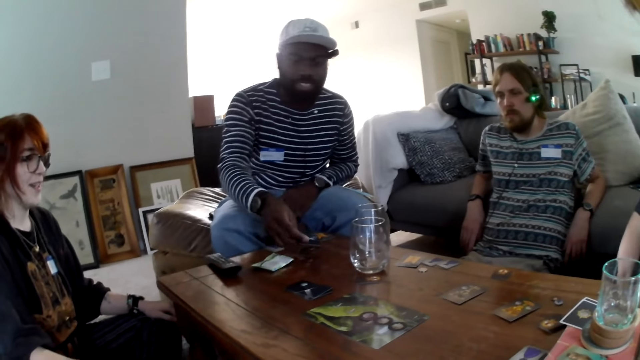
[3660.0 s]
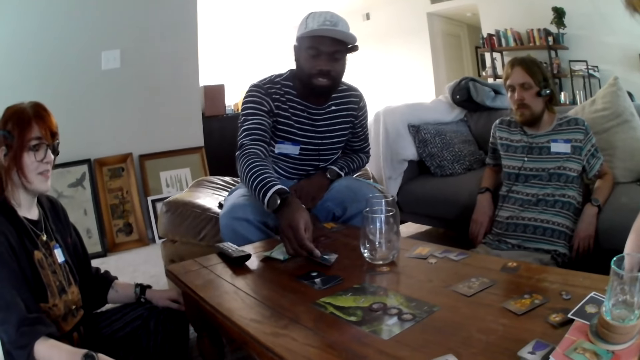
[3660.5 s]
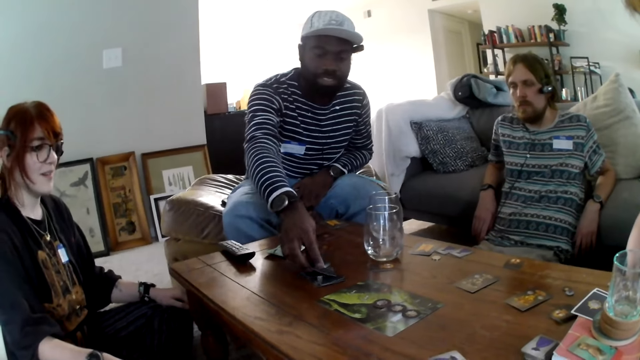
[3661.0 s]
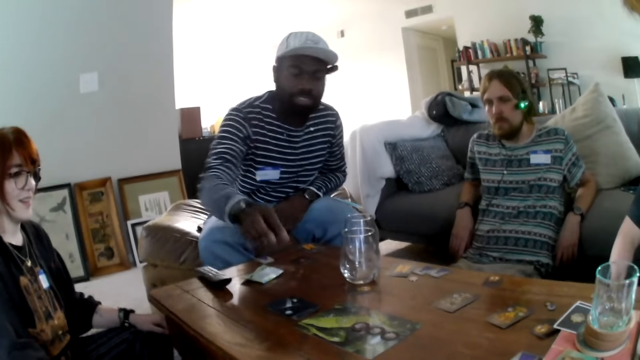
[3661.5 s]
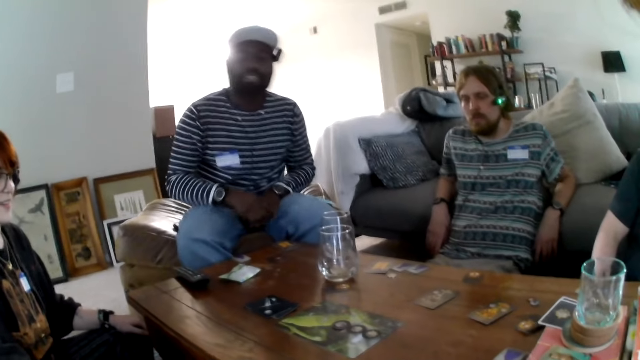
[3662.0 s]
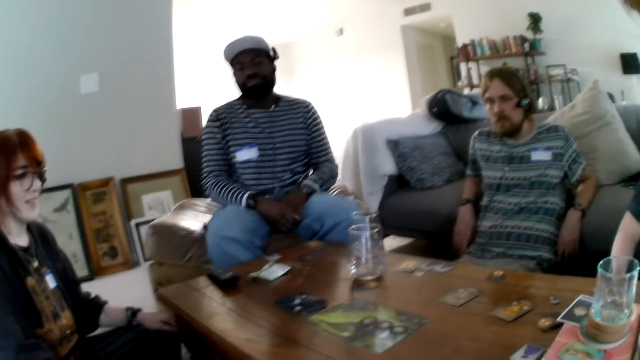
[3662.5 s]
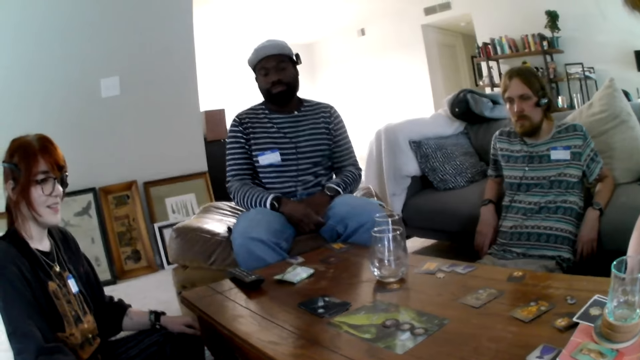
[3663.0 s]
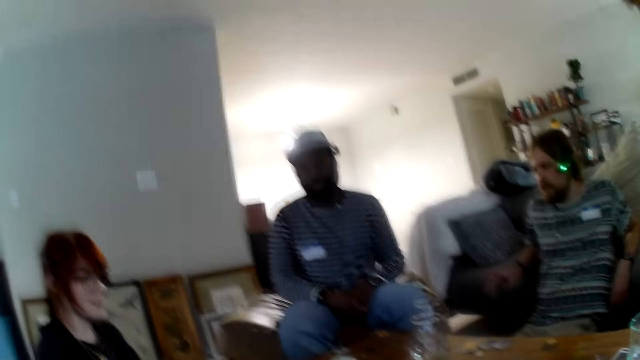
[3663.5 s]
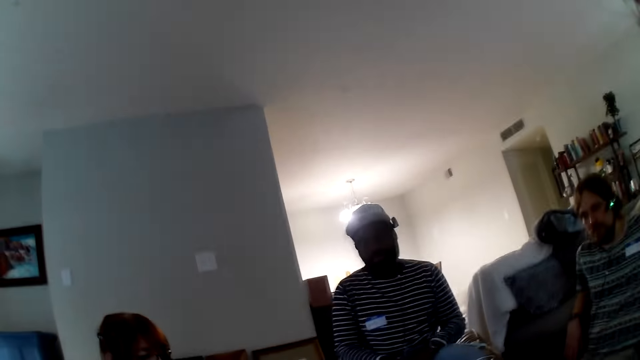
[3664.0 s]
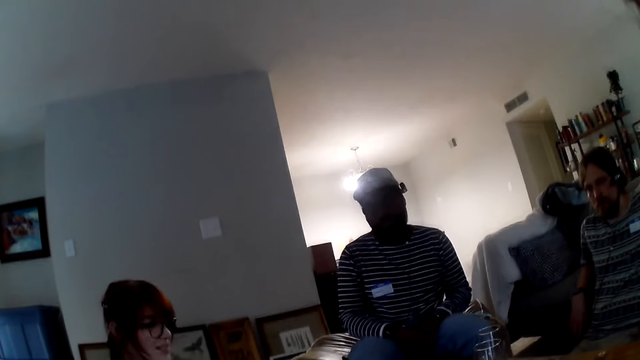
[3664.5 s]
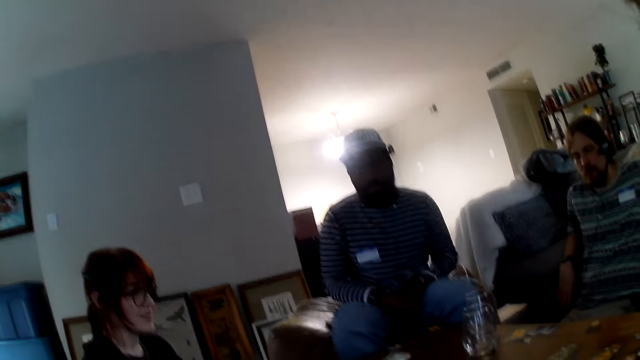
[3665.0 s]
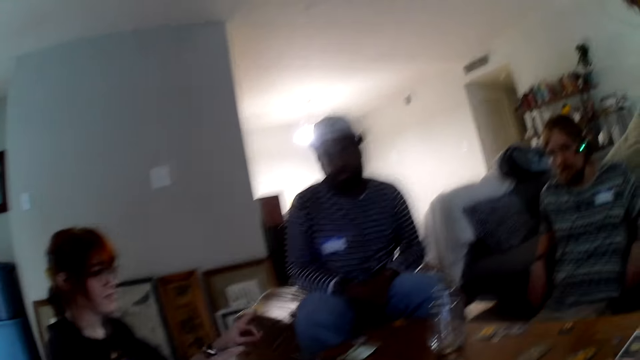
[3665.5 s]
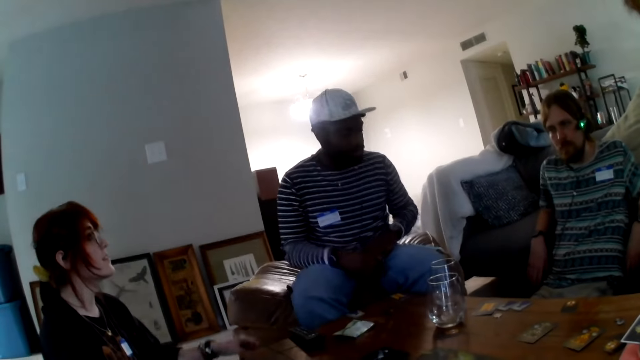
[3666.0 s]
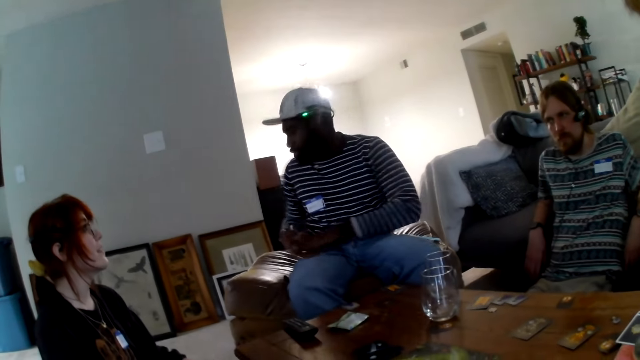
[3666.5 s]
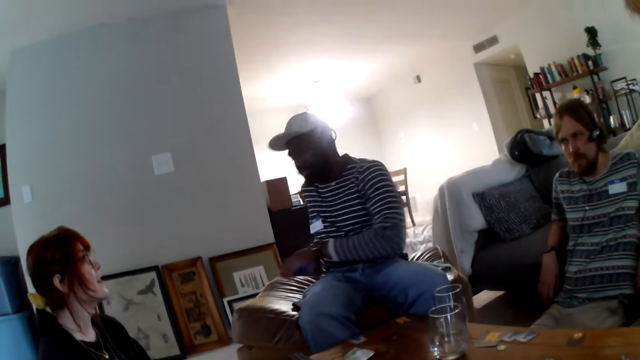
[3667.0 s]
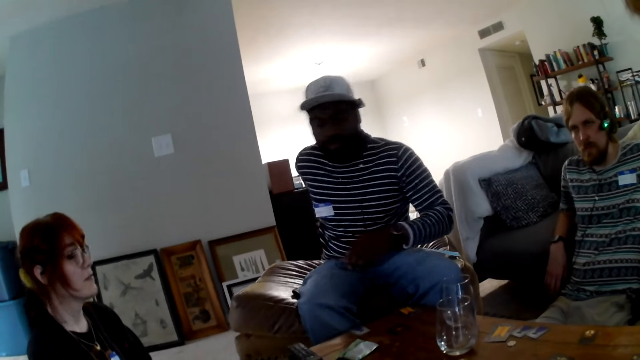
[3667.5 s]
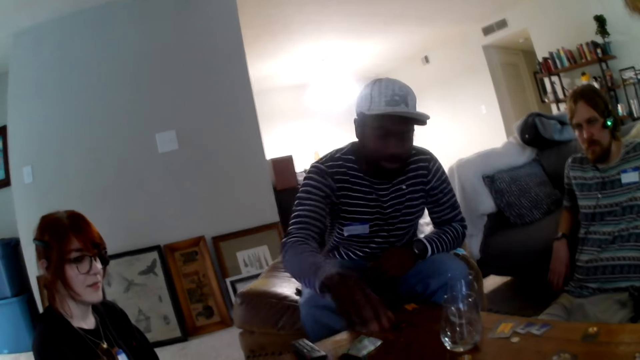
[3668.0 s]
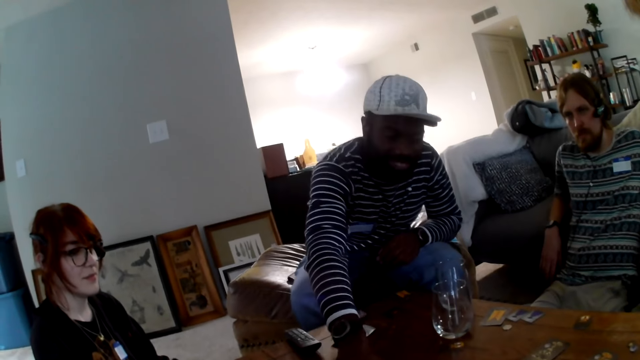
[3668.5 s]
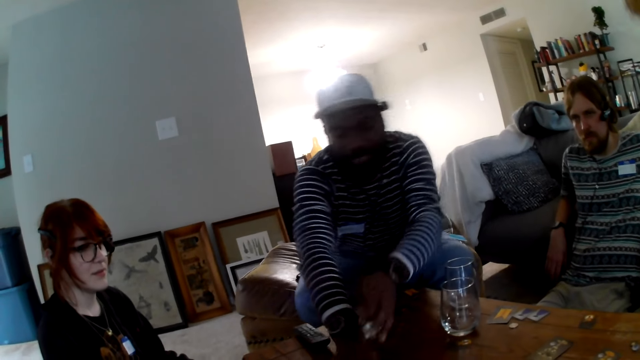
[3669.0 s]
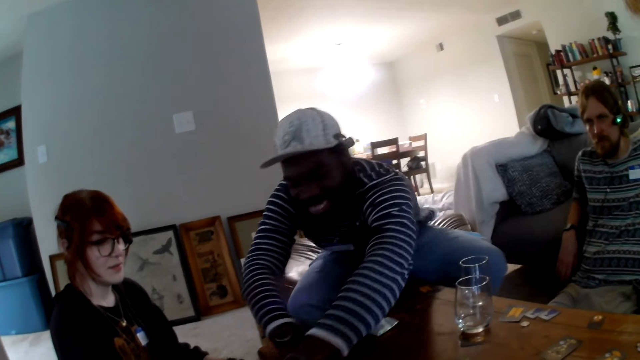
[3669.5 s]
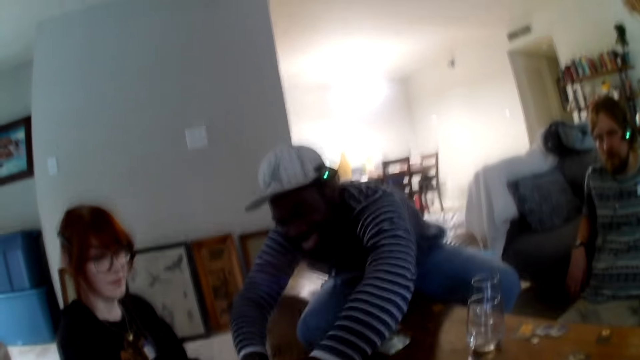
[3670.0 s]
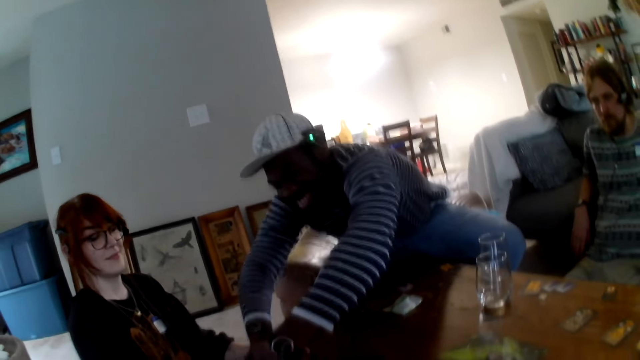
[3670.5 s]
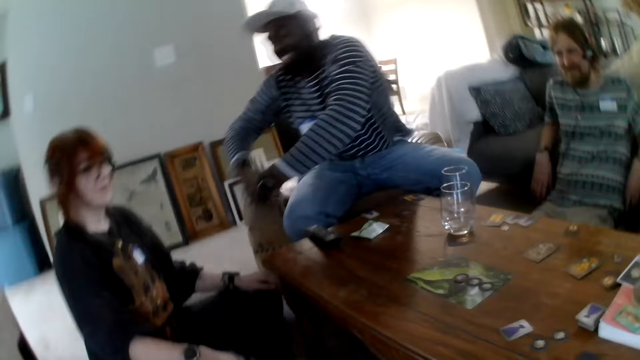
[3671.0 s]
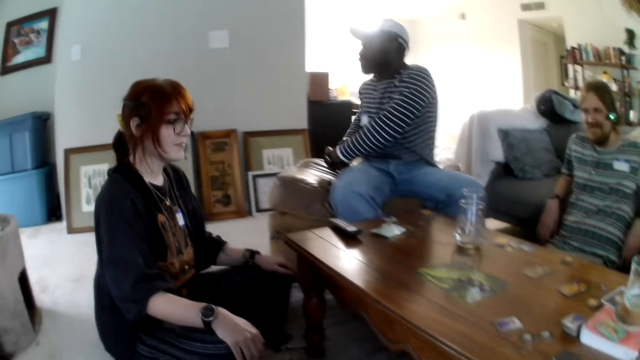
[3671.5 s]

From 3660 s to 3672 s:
A person points at the camera wearer. Another person picks up a card.

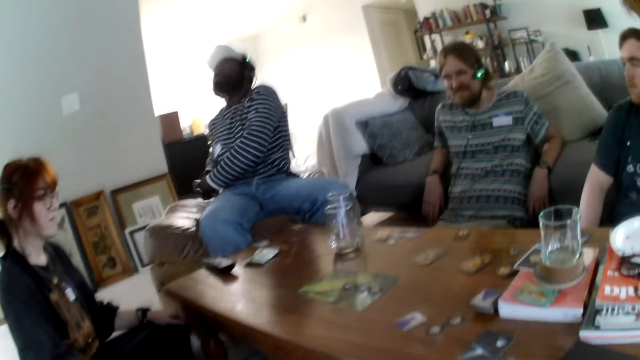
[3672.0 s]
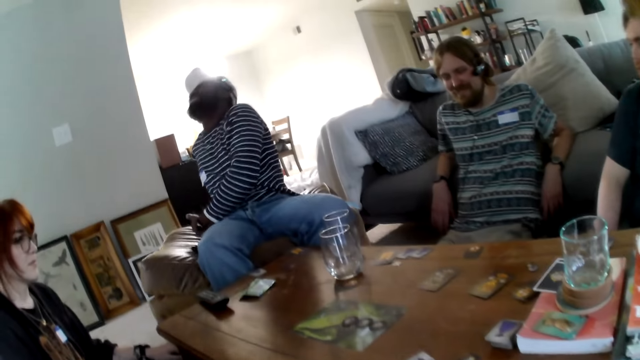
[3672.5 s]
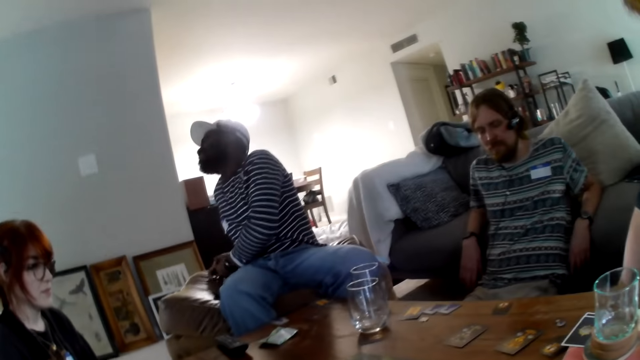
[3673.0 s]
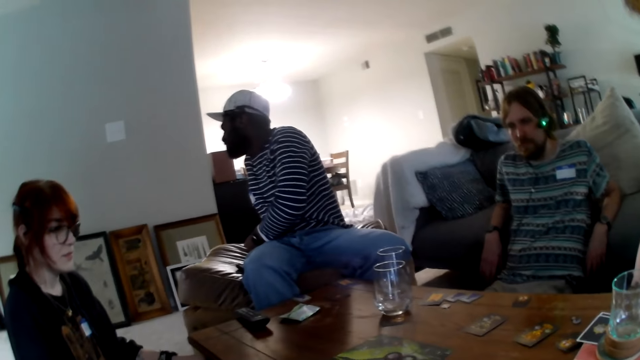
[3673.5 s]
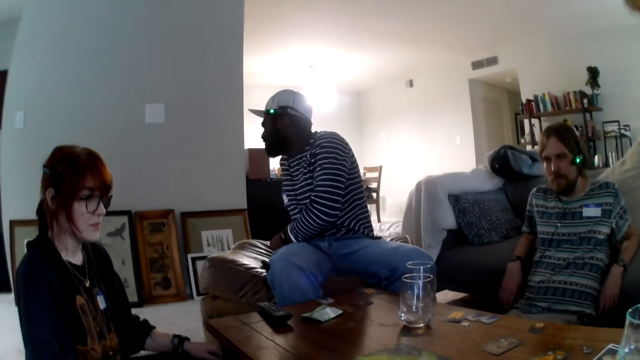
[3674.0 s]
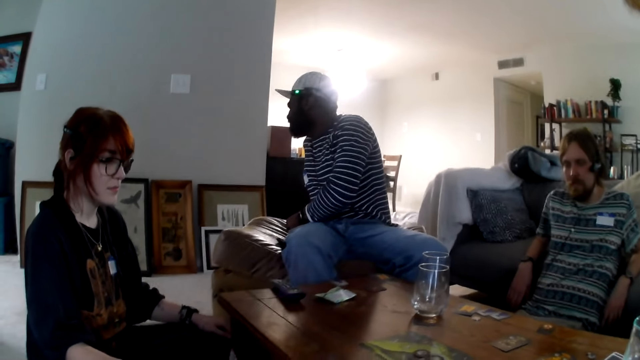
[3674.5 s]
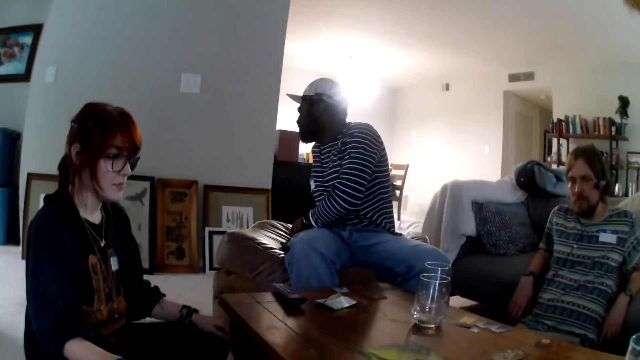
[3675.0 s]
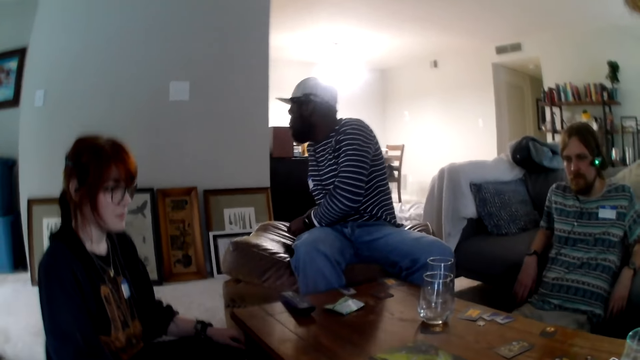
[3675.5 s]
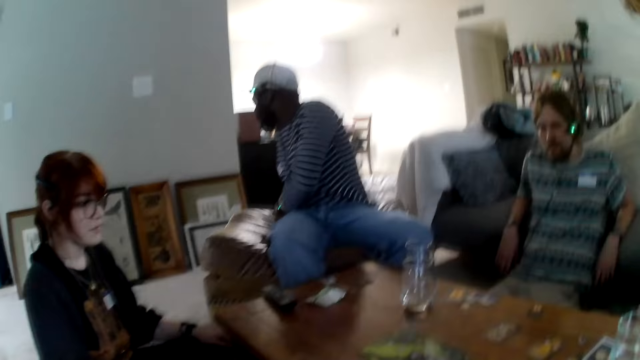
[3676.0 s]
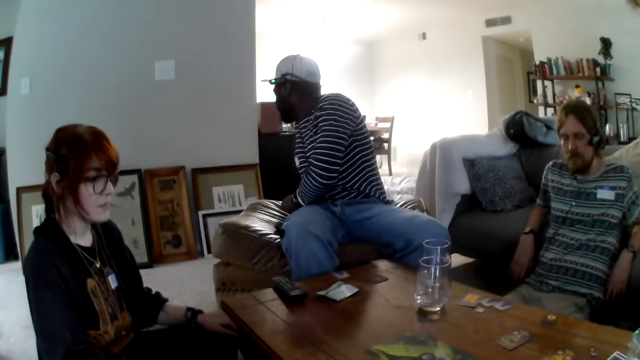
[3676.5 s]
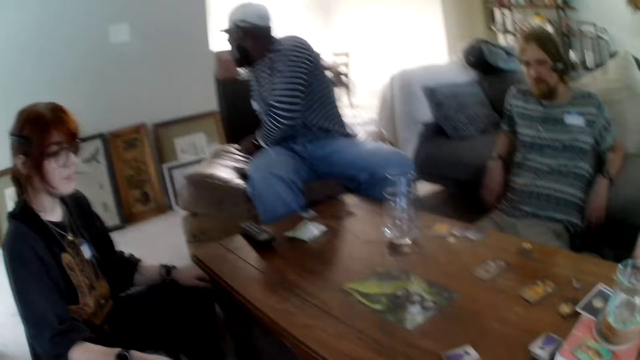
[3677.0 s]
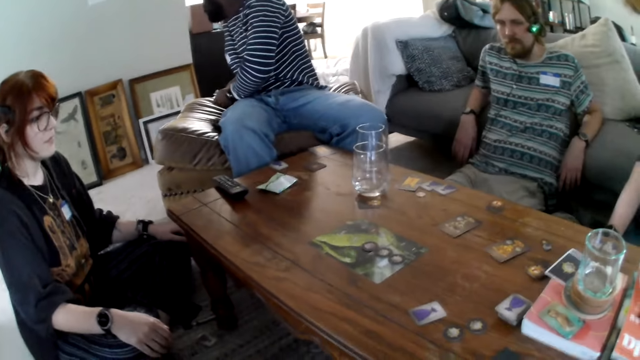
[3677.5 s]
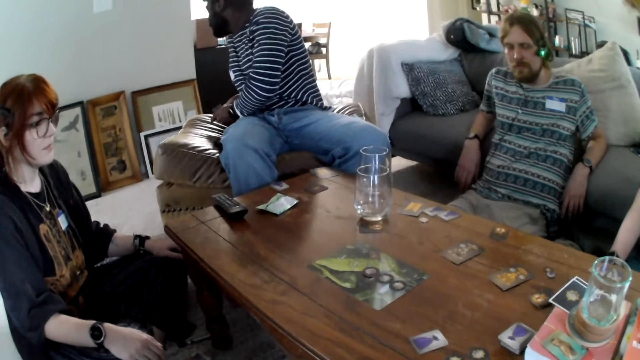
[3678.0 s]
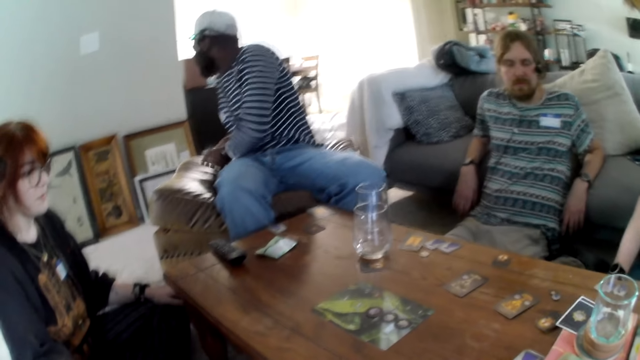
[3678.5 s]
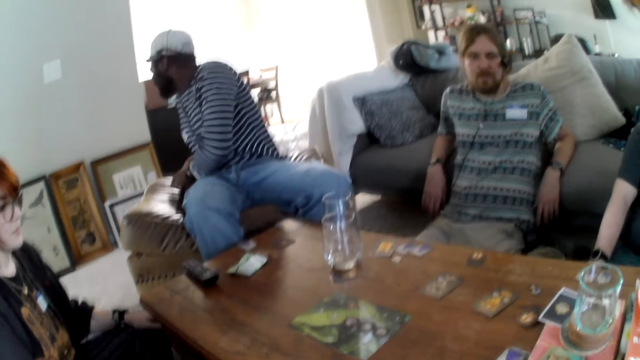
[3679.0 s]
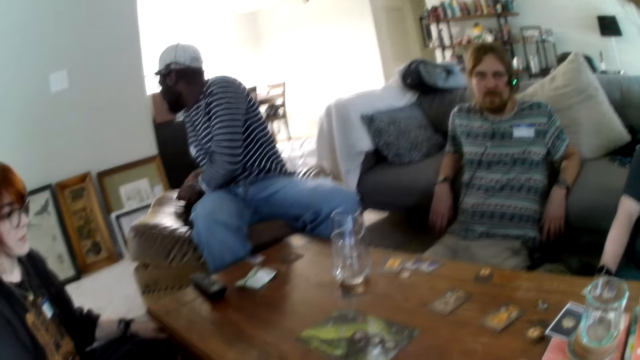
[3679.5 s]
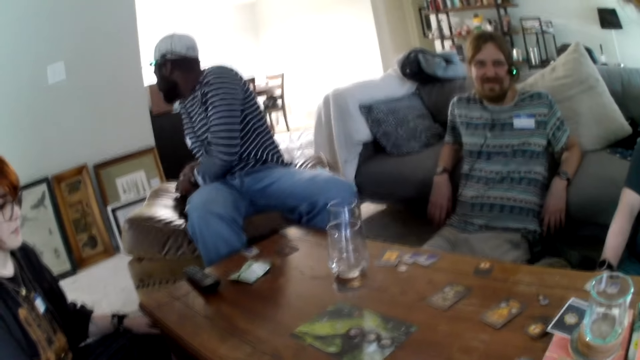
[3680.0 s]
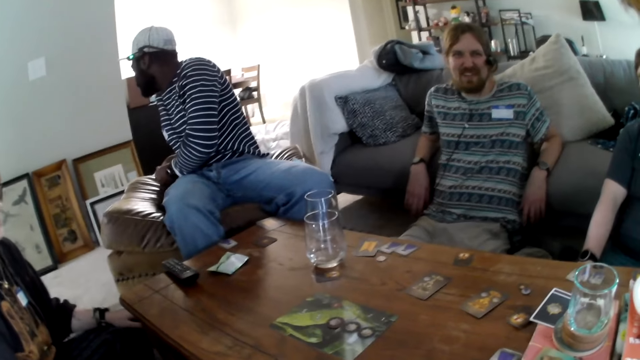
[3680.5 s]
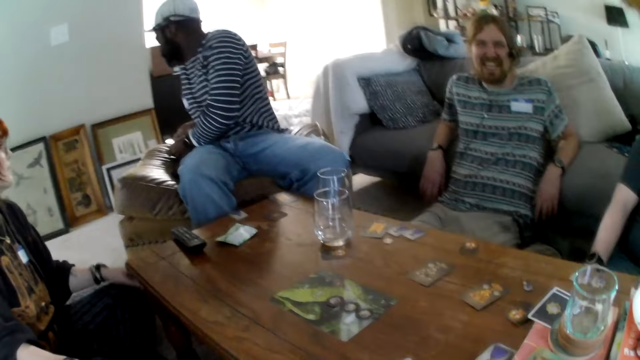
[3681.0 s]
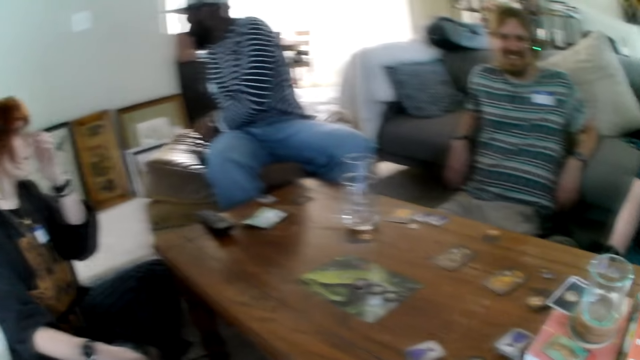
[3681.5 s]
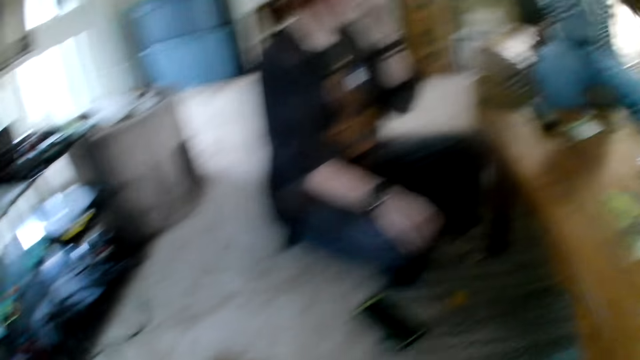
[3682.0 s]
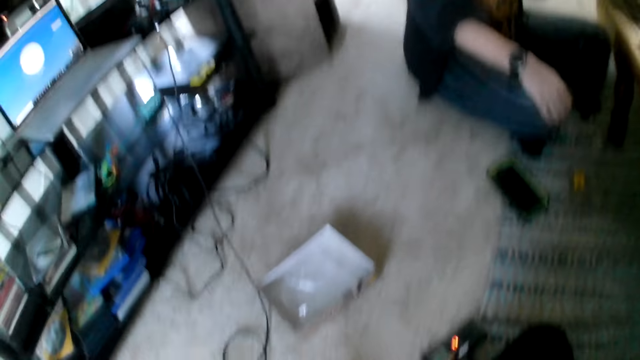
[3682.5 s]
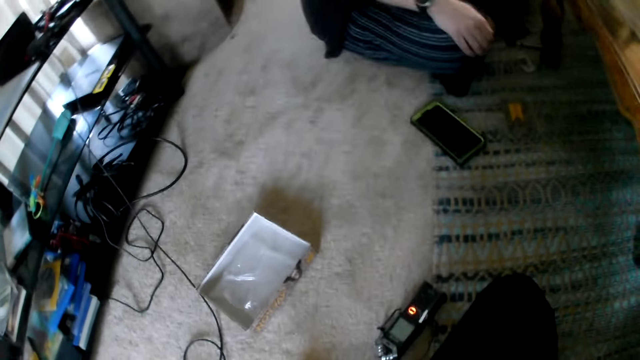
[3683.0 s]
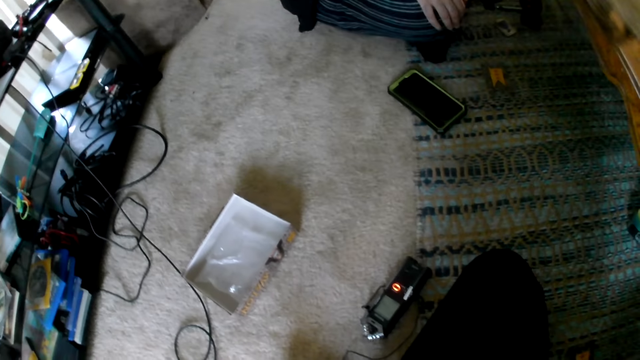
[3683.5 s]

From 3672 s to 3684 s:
Someone takes the cards and sorts them from behind.
